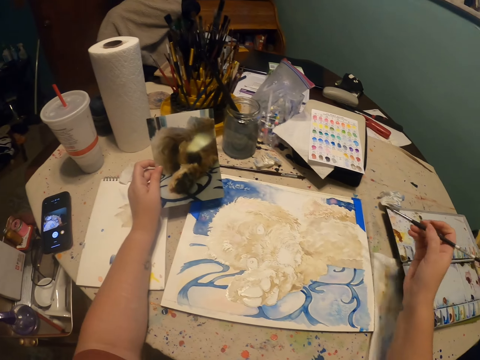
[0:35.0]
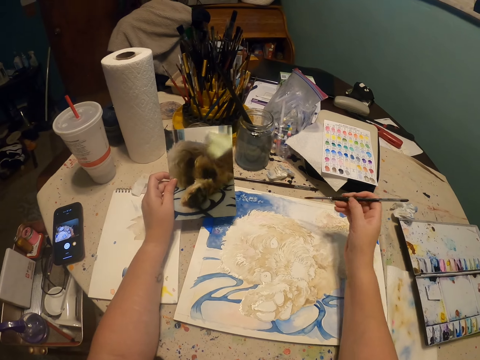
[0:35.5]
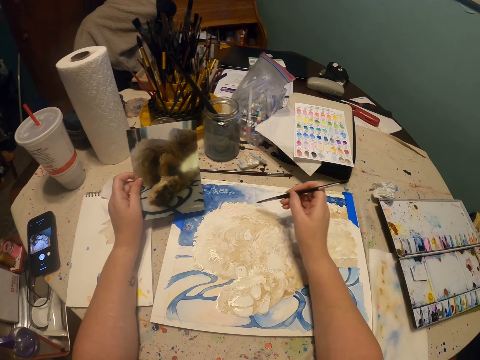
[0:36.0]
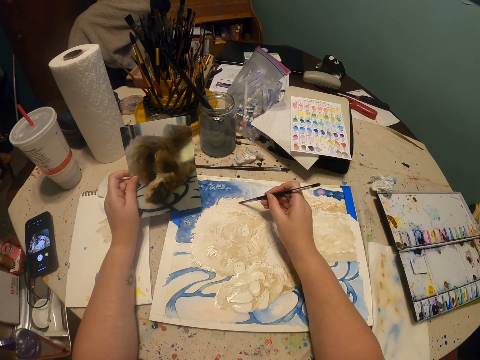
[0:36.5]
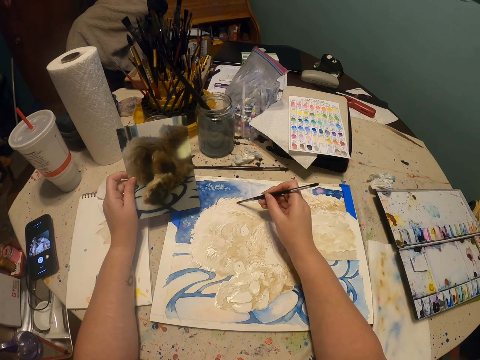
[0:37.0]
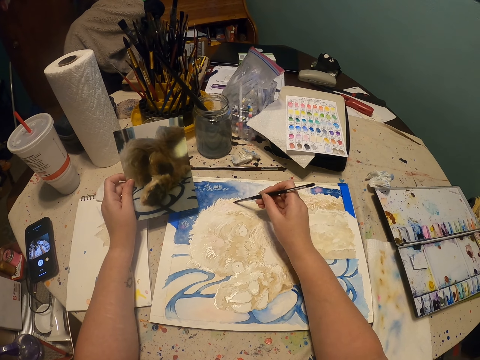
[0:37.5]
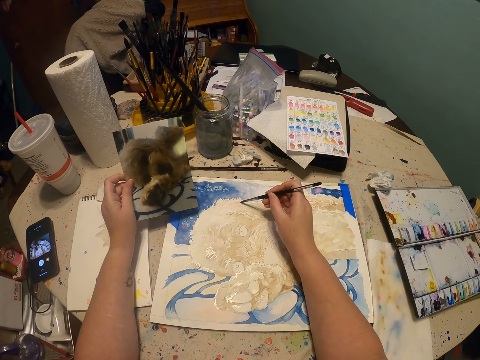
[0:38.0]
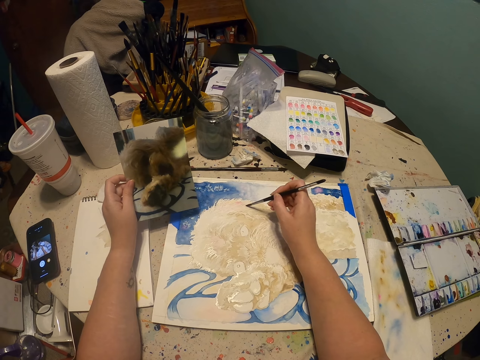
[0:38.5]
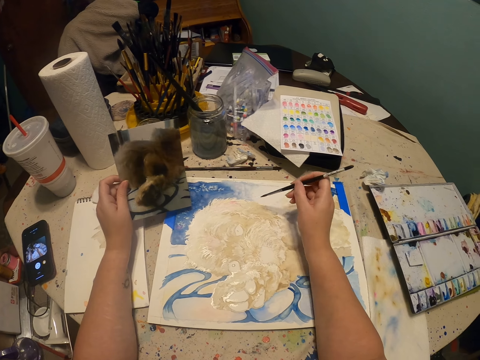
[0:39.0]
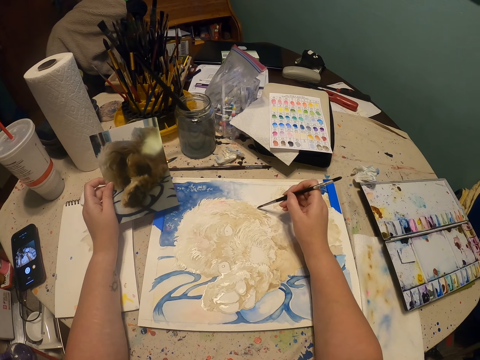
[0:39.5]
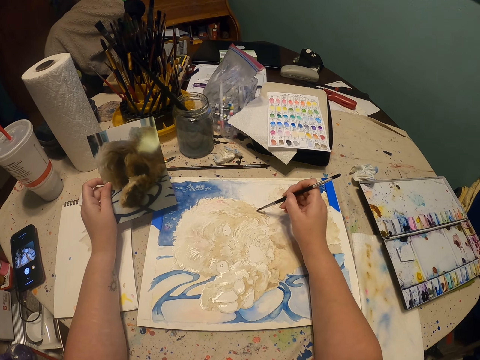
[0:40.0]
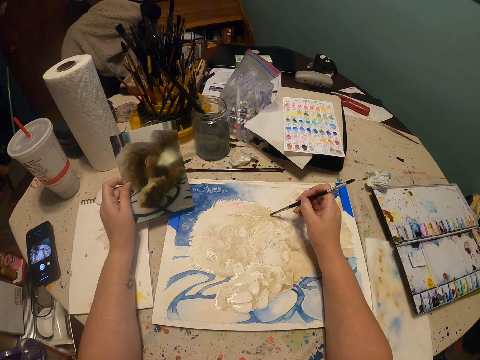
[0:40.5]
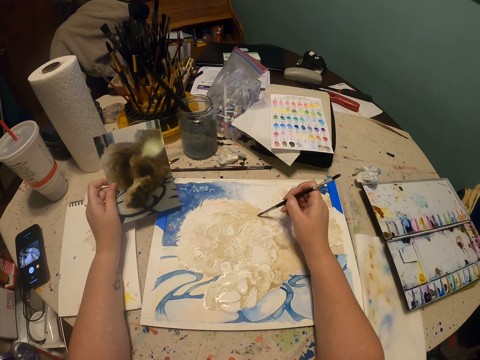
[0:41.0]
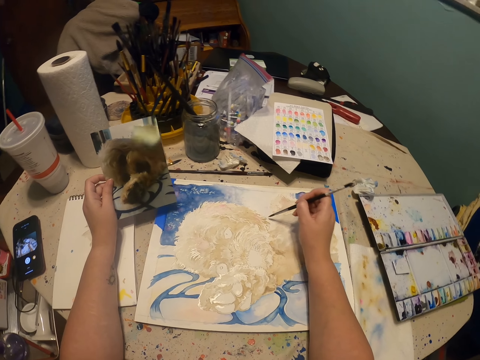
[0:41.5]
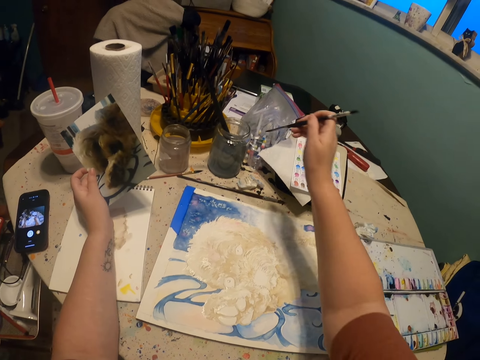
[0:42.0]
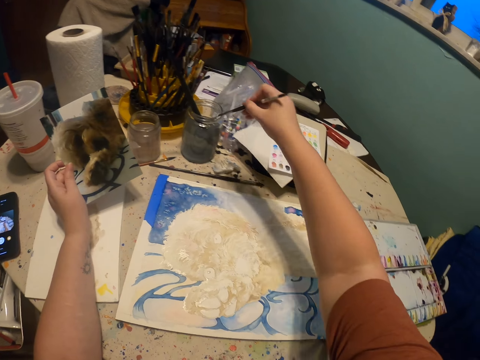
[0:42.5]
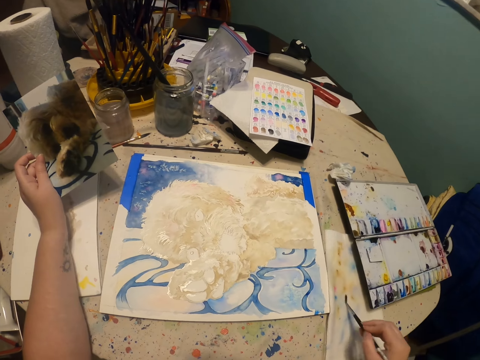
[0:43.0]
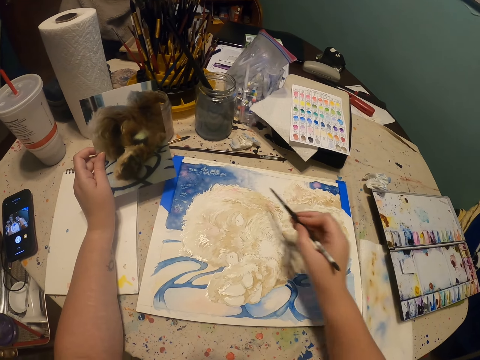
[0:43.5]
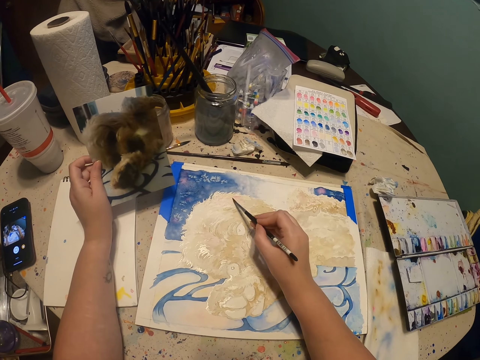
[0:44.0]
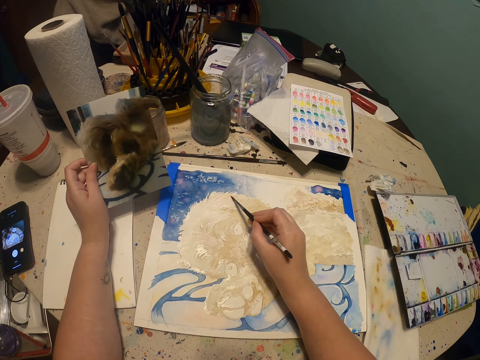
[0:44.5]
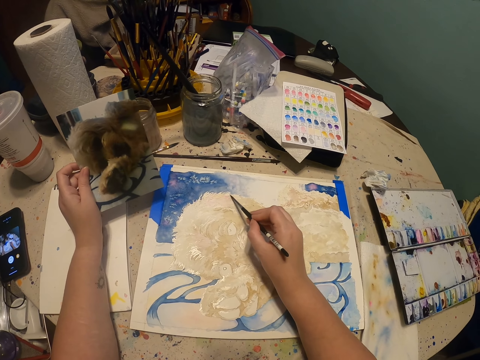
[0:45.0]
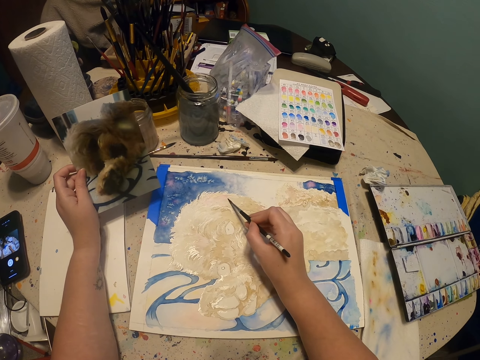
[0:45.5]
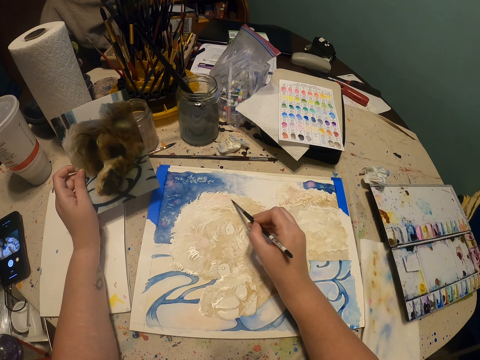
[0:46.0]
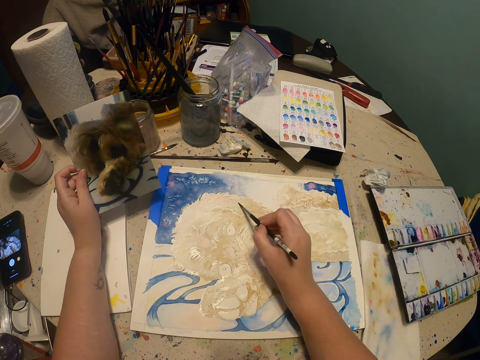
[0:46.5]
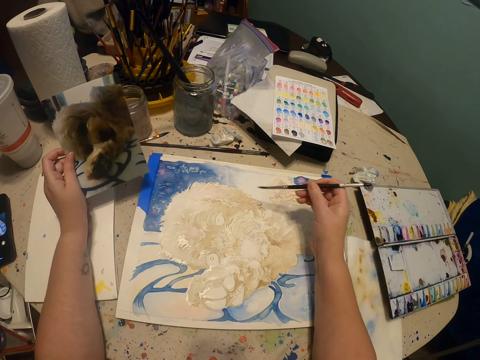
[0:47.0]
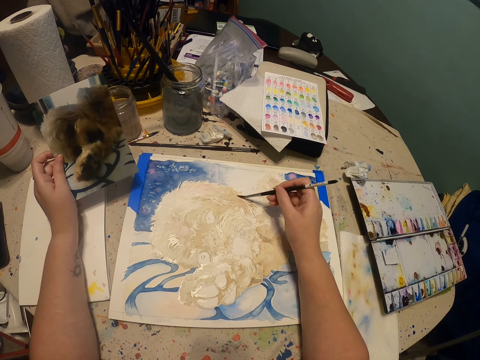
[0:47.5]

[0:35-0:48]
The camera wearer lifts the pen brush or paintbrush. They hold a photo. They paint a canvas with the paintbrush. They dip the paintbrush in the liquid clear on a tin. They lift the pen brush. They remove excess clear on the paintbrush on a white paper. They pull back the right hand. They lift the pen brush. They paint the canvas with the paintbrush.

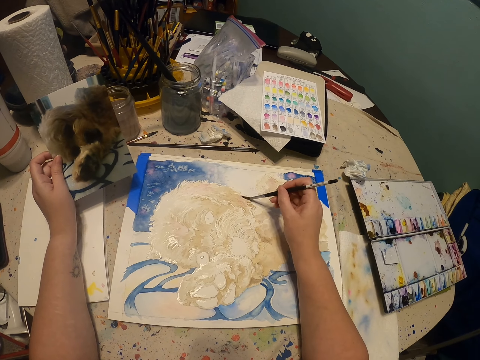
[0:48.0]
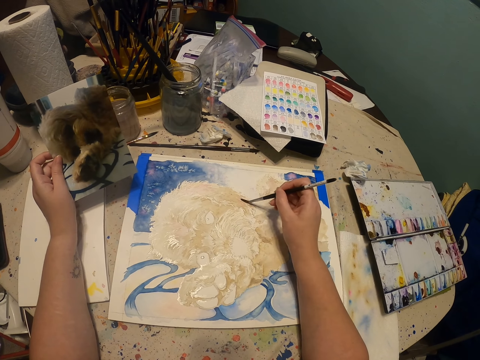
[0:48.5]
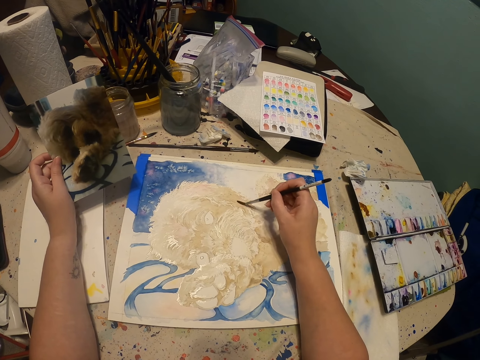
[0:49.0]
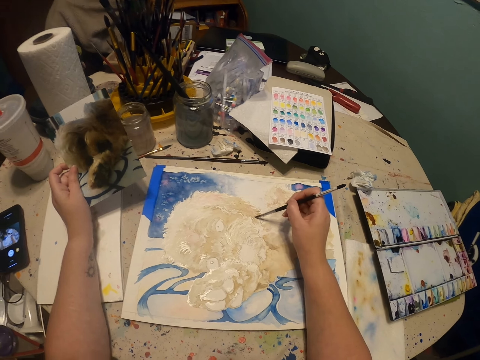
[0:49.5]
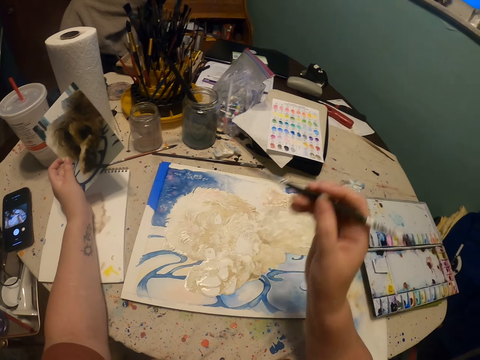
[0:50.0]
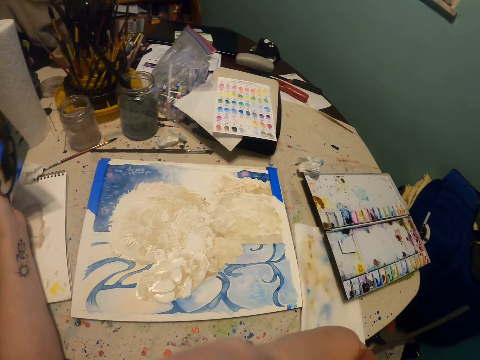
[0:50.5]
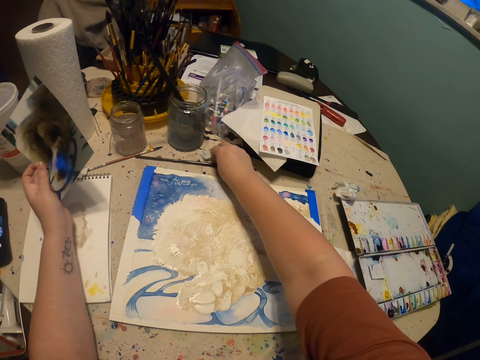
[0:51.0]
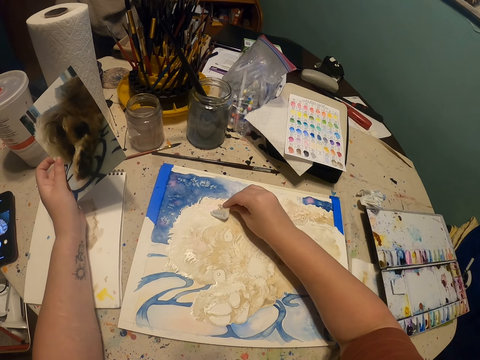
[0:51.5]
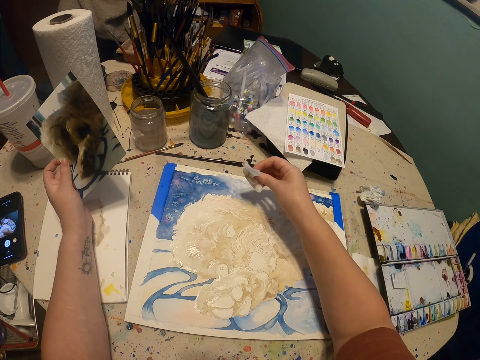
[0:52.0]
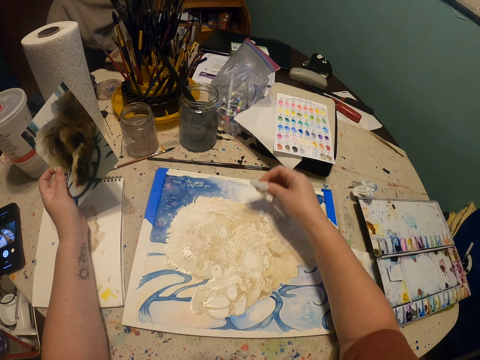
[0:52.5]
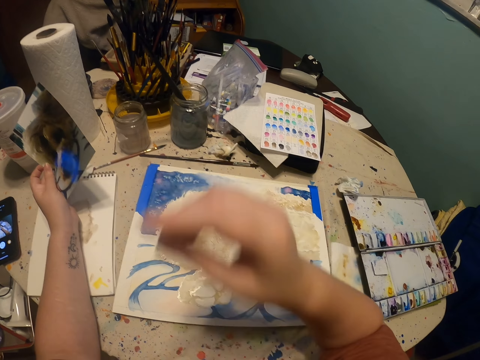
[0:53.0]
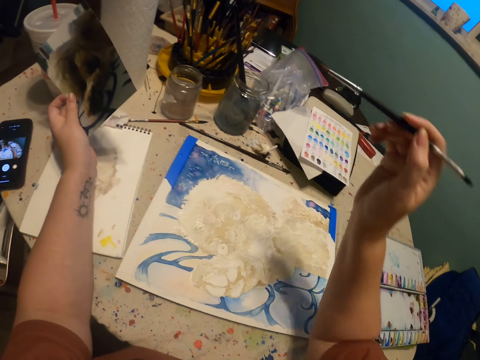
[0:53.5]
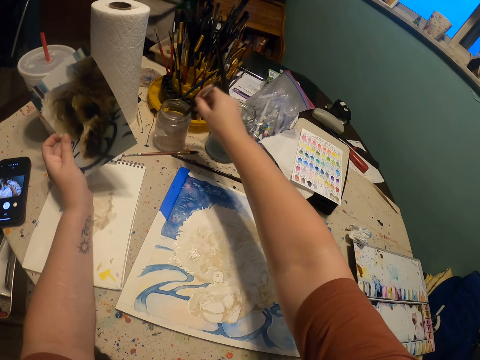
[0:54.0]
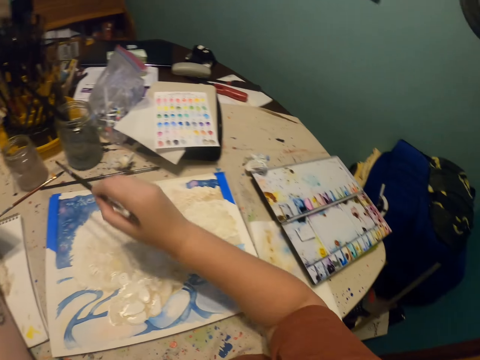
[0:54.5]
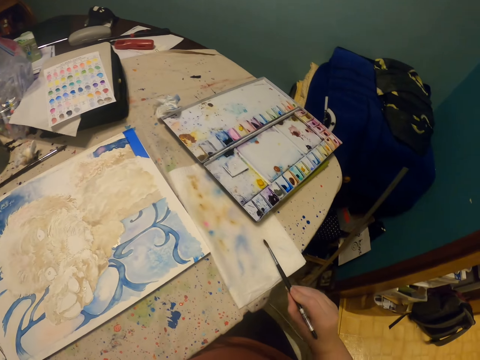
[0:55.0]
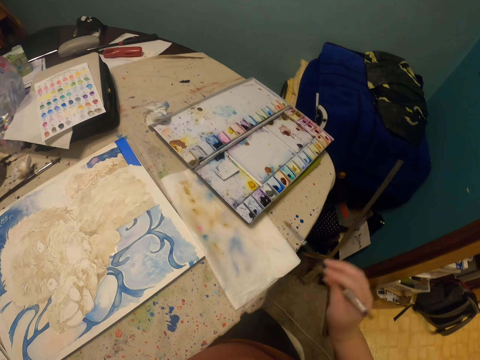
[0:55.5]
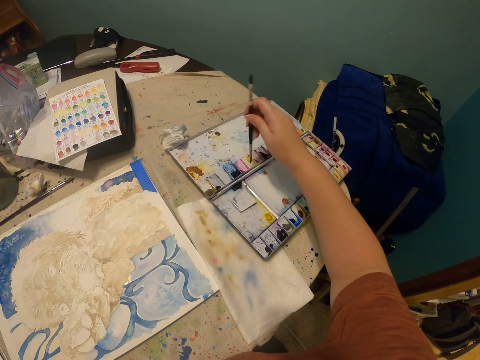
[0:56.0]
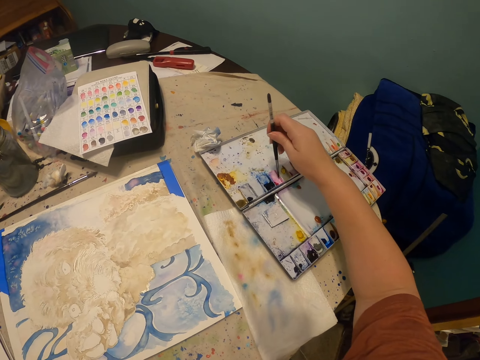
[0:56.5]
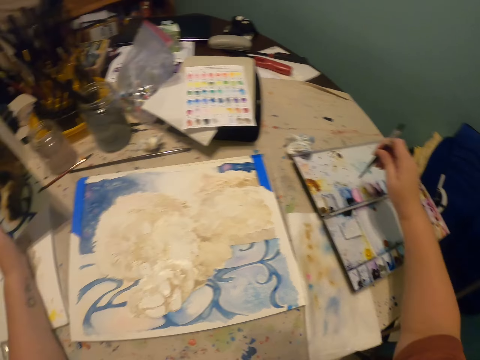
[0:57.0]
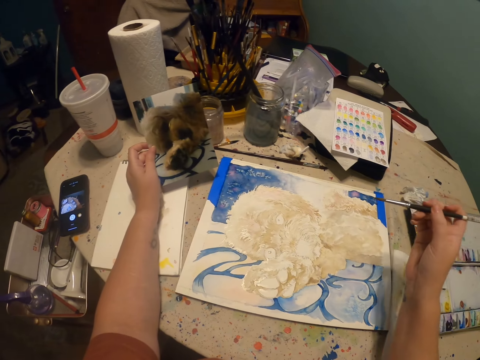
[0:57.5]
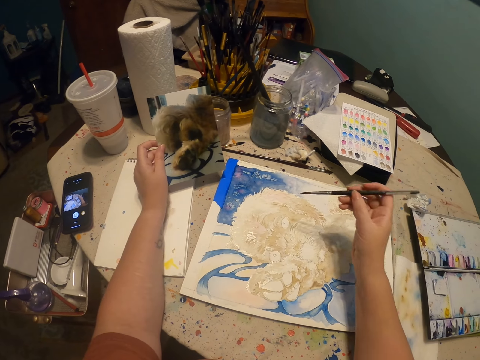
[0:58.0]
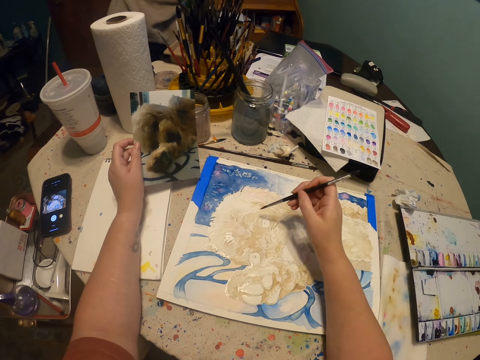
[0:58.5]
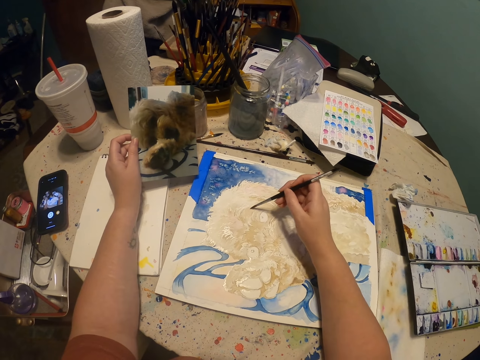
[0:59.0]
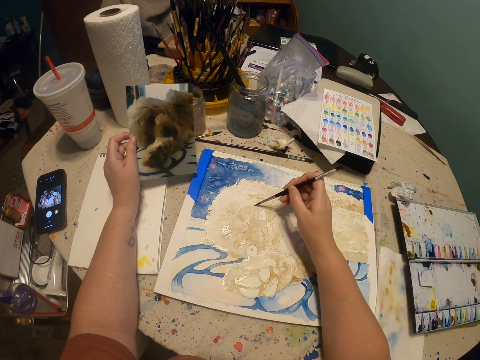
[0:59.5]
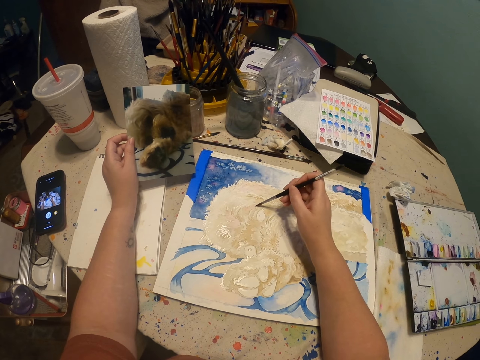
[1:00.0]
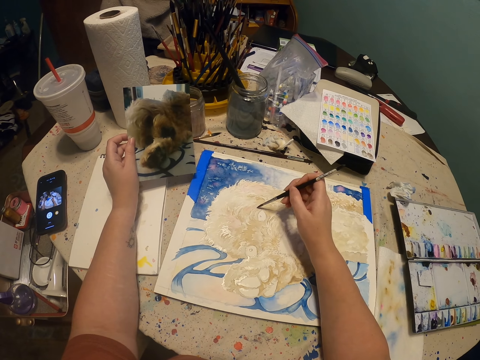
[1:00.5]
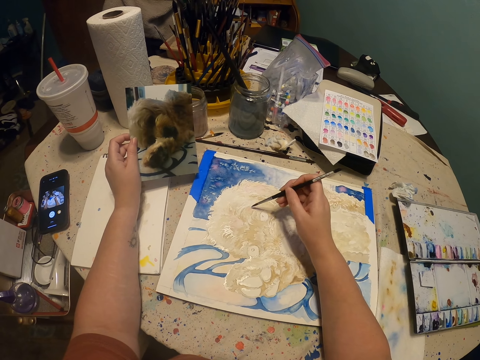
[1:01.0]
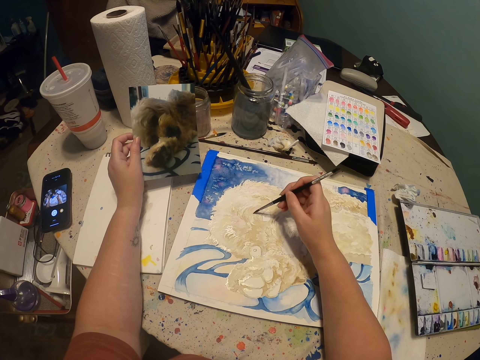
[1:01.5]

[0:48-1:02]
The camera wearer lifts the pen brush or paintbrush. They put the paintbrush in something. They move the right hand. They take a paper or piece of tissue on the table. They dry a canvas with the paper. They rub the paint with the piece of tissue. They put the paper on the table. They move the right hand. They take the paintbrush from something. They drop the piece of tissue. They lift the pen brush. They dip the paintbrush in the liquid clear on a tin. They pull back the right hand. They remove excess clear on the paintbrush on a white paper. They rub the pen brush on a cloth. They lift the pen brush. They rub the paintbrush in paint. They lift the pen brush. They paint the canvas with the paintbrush. They move the right hand.
